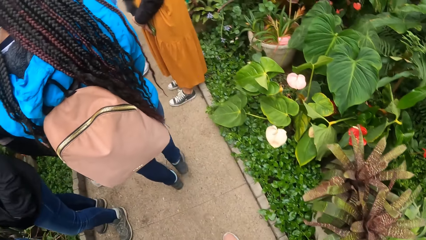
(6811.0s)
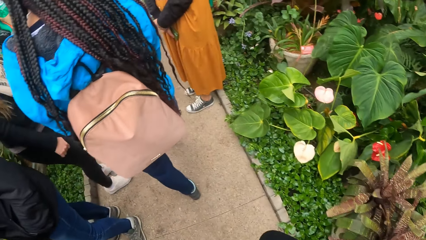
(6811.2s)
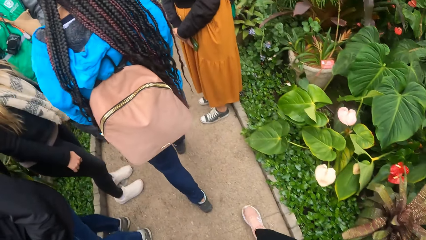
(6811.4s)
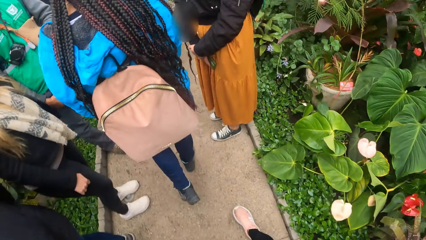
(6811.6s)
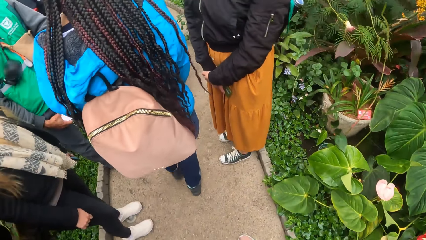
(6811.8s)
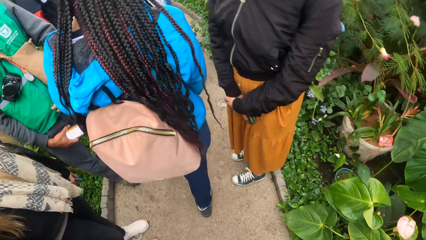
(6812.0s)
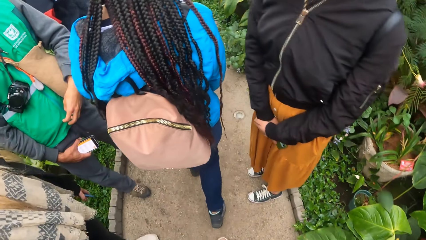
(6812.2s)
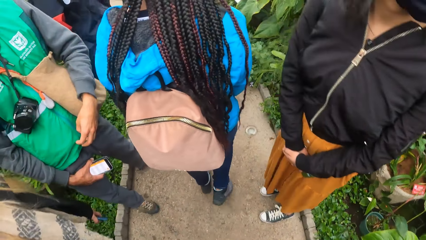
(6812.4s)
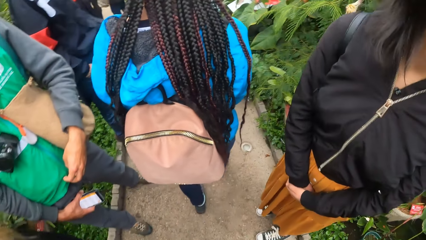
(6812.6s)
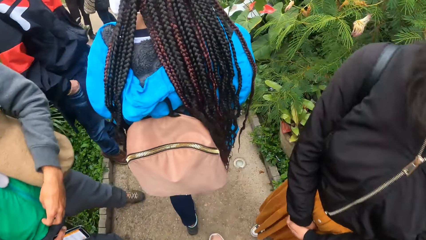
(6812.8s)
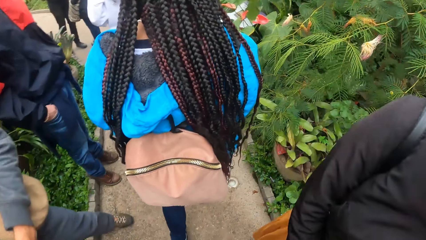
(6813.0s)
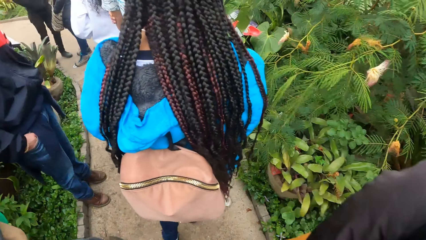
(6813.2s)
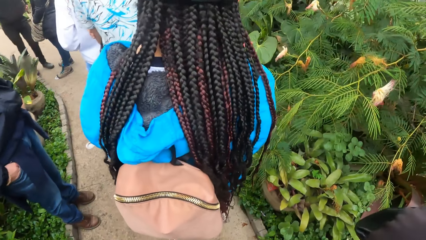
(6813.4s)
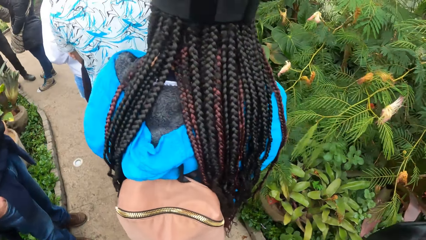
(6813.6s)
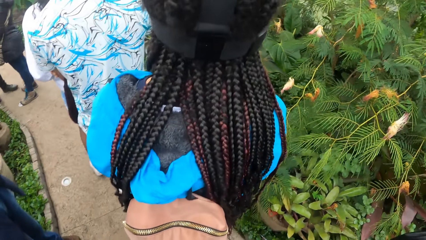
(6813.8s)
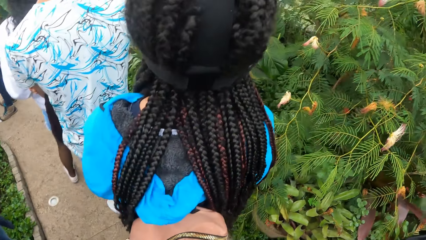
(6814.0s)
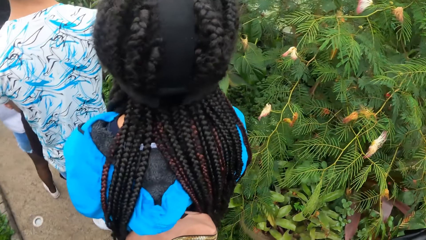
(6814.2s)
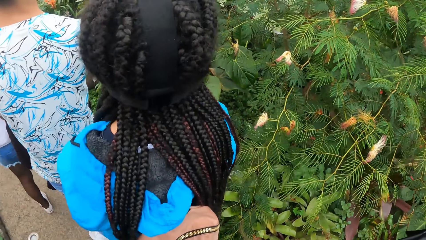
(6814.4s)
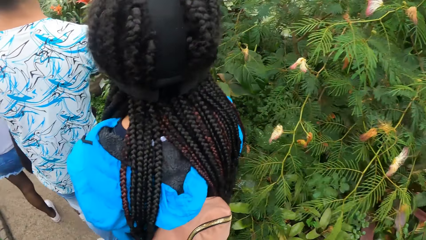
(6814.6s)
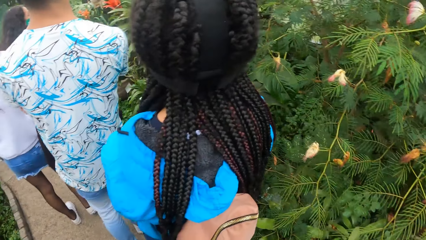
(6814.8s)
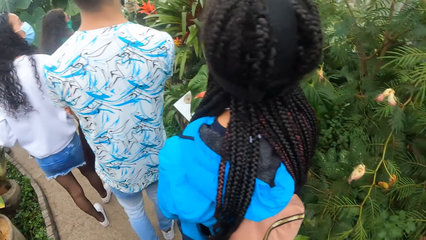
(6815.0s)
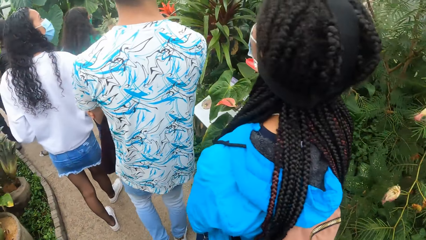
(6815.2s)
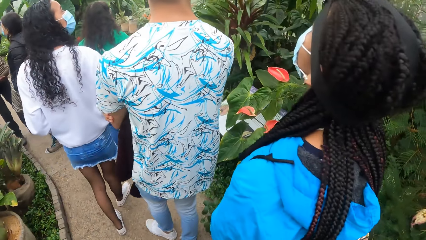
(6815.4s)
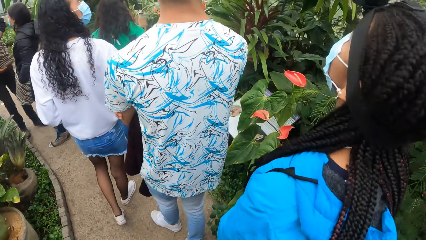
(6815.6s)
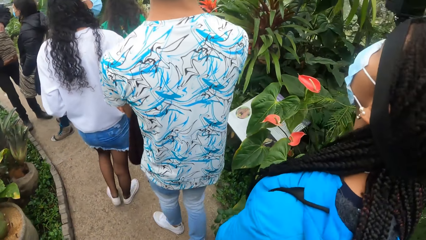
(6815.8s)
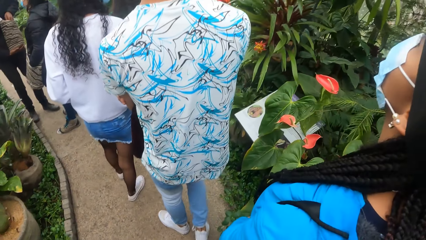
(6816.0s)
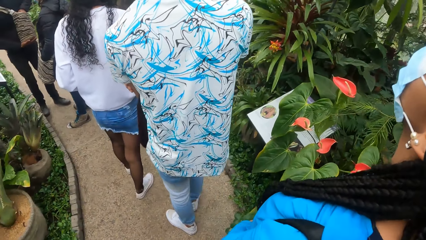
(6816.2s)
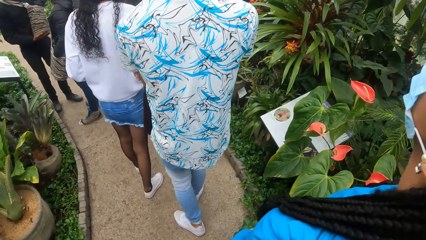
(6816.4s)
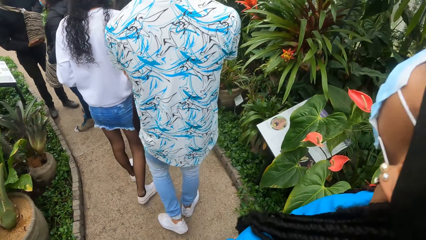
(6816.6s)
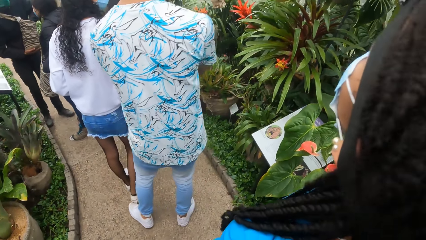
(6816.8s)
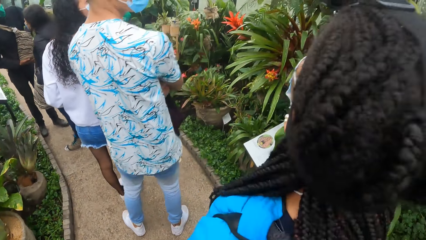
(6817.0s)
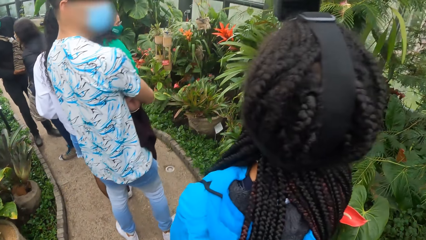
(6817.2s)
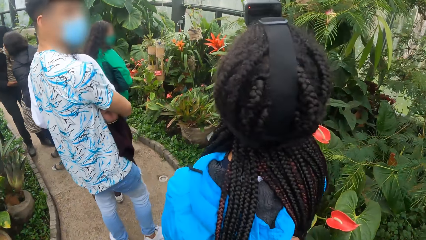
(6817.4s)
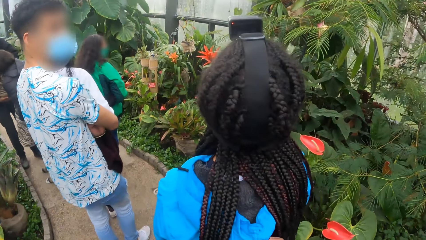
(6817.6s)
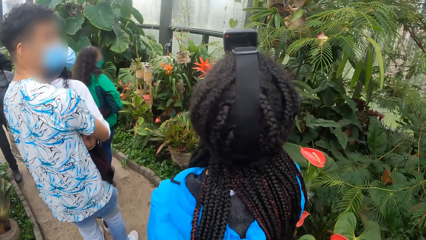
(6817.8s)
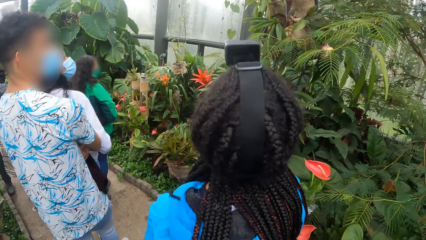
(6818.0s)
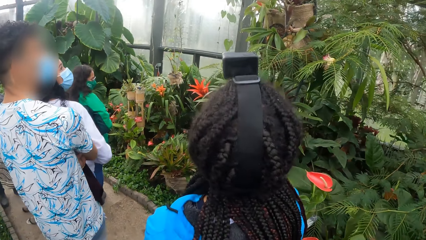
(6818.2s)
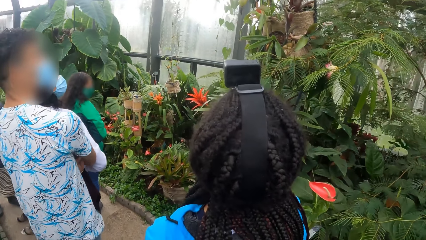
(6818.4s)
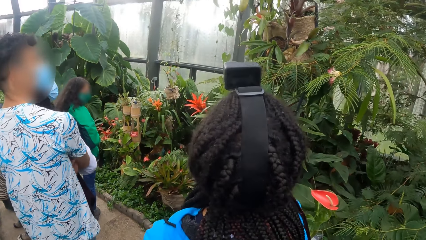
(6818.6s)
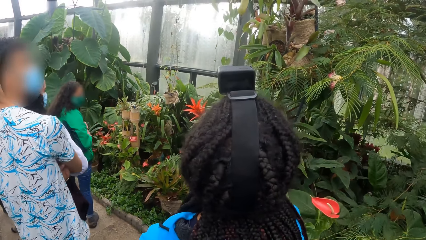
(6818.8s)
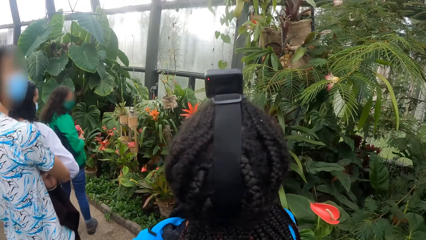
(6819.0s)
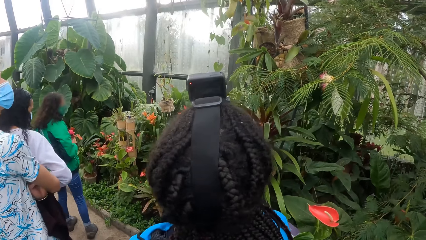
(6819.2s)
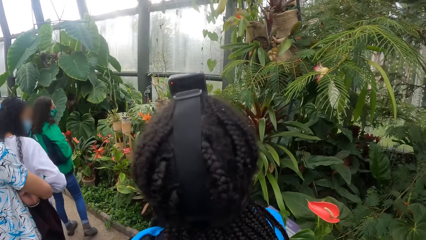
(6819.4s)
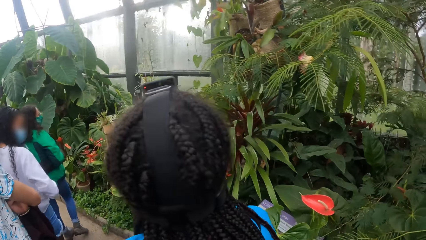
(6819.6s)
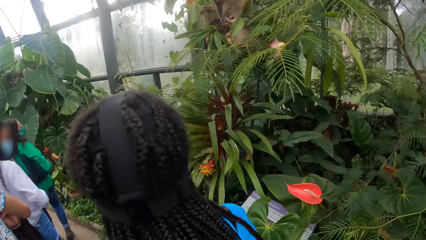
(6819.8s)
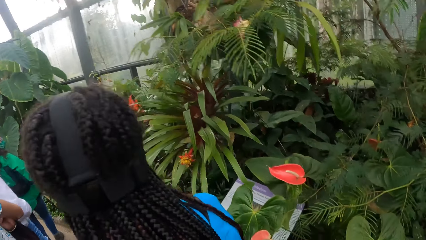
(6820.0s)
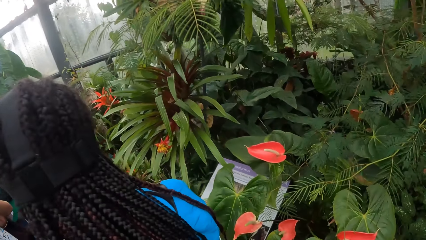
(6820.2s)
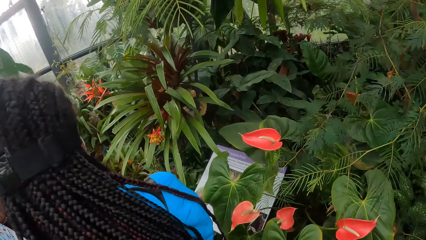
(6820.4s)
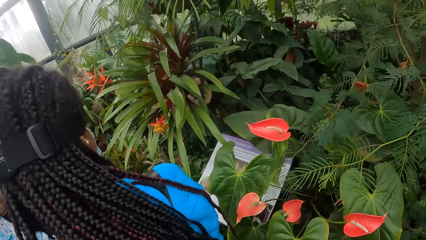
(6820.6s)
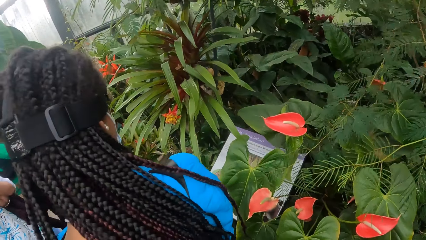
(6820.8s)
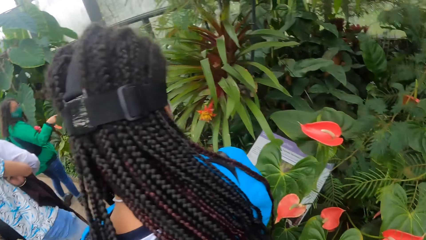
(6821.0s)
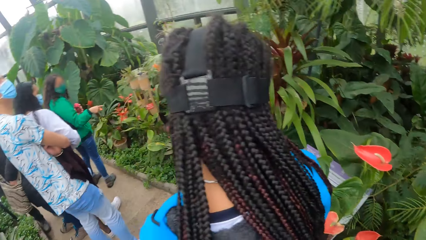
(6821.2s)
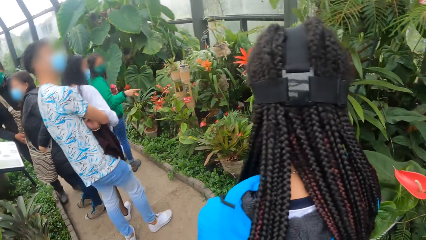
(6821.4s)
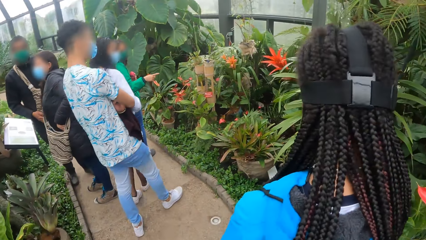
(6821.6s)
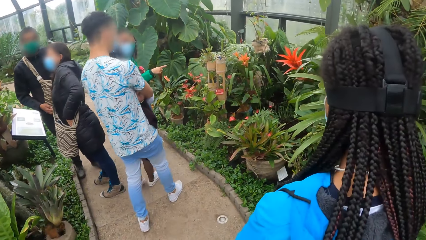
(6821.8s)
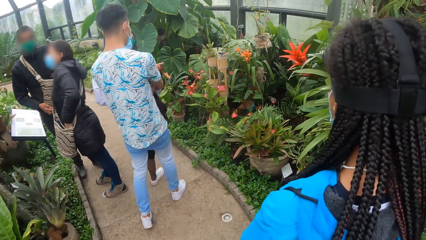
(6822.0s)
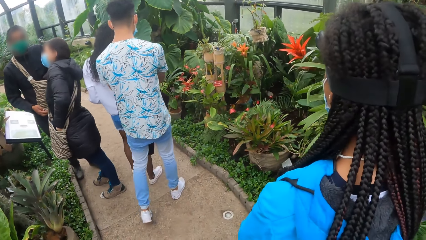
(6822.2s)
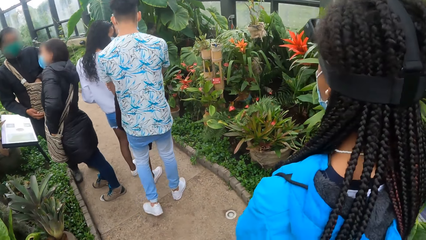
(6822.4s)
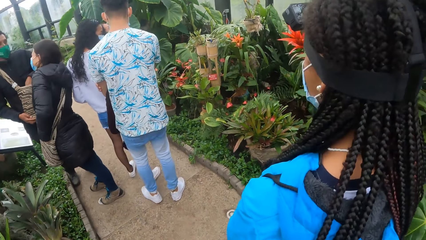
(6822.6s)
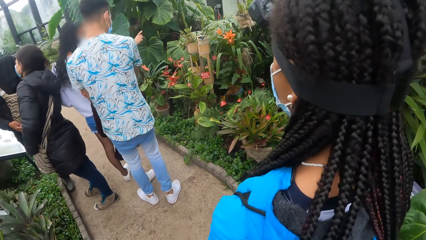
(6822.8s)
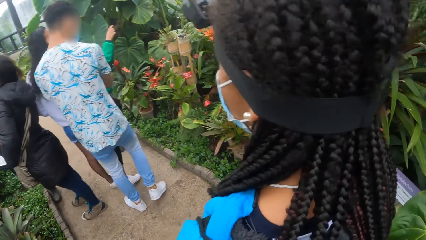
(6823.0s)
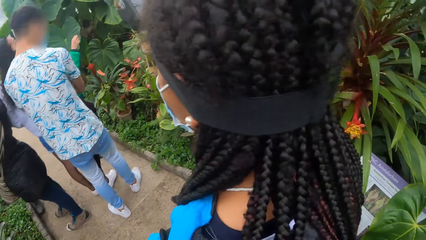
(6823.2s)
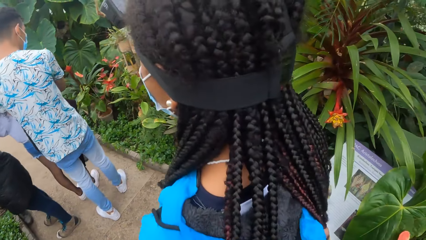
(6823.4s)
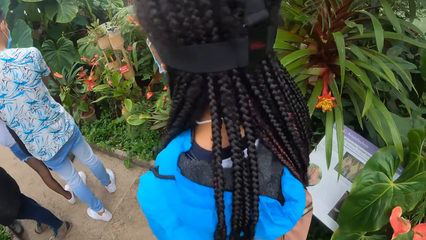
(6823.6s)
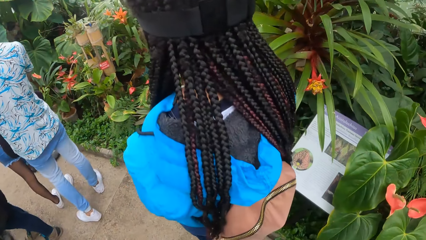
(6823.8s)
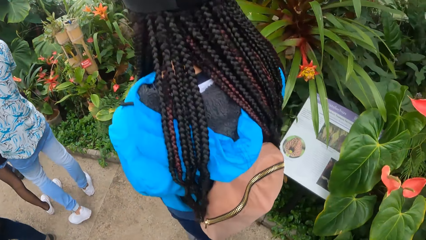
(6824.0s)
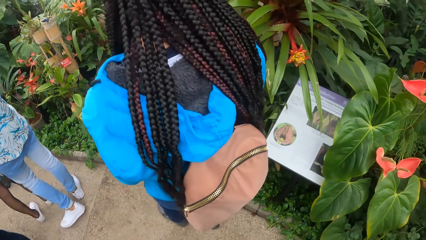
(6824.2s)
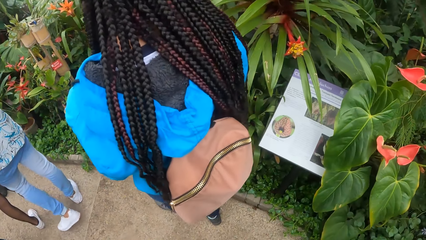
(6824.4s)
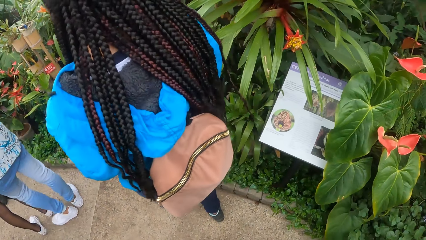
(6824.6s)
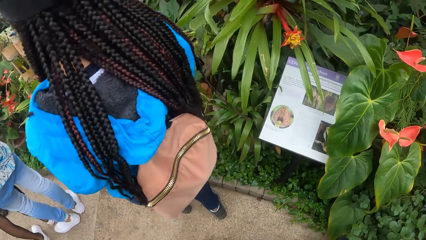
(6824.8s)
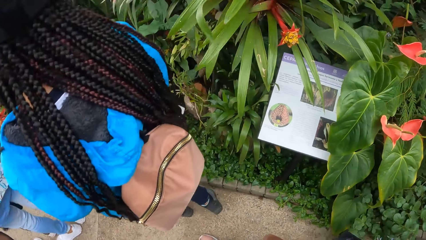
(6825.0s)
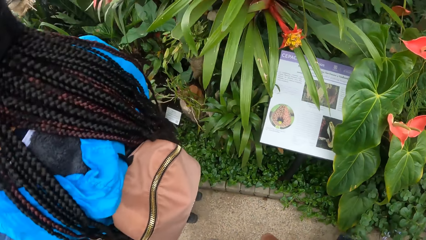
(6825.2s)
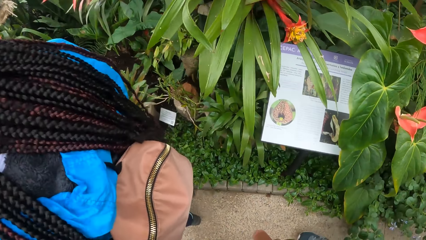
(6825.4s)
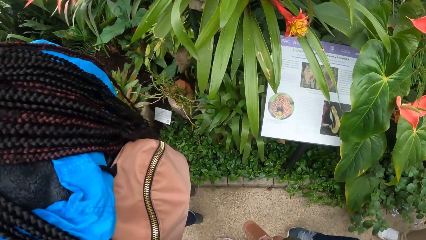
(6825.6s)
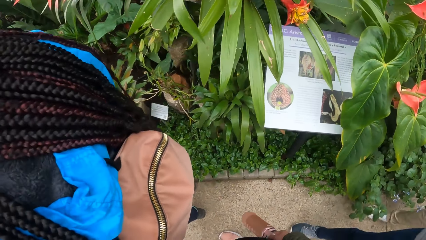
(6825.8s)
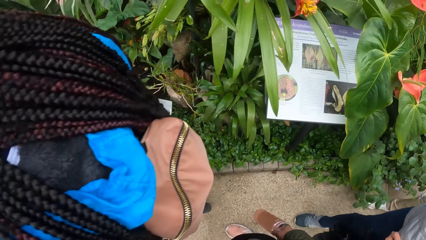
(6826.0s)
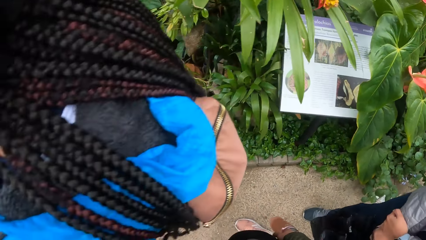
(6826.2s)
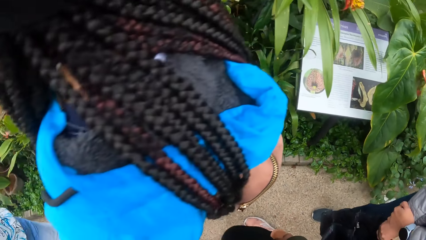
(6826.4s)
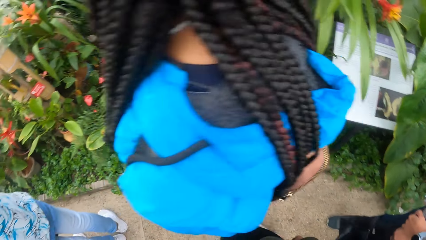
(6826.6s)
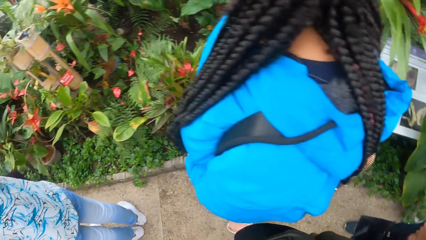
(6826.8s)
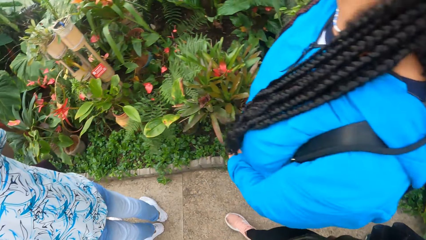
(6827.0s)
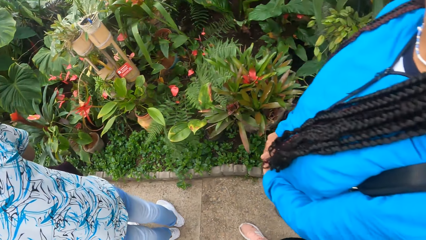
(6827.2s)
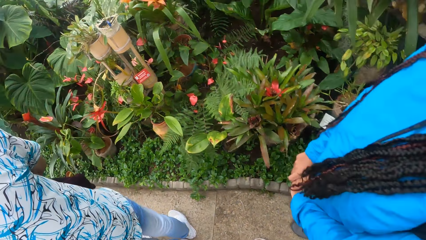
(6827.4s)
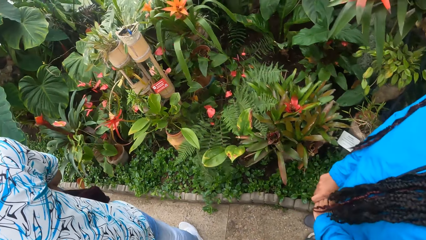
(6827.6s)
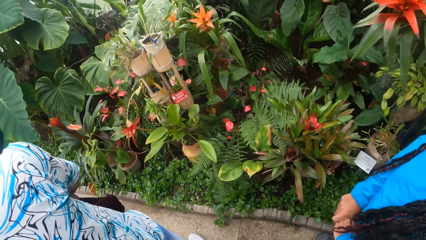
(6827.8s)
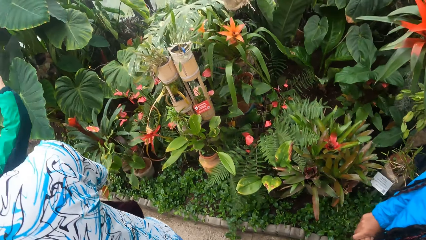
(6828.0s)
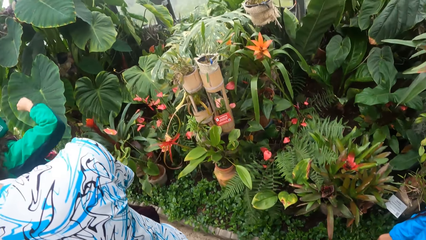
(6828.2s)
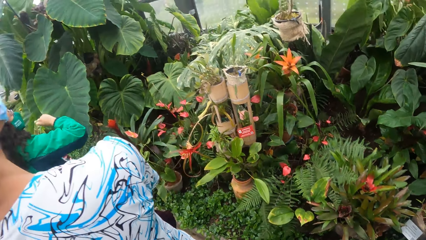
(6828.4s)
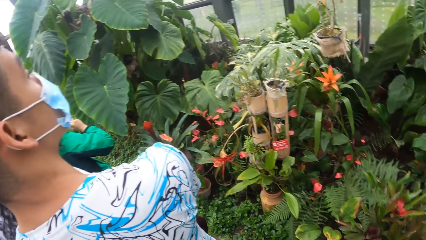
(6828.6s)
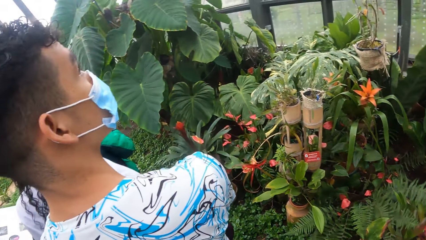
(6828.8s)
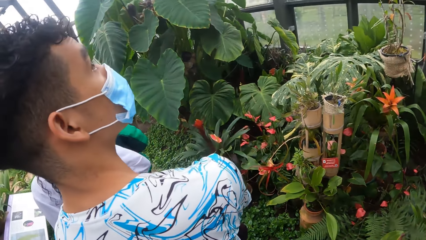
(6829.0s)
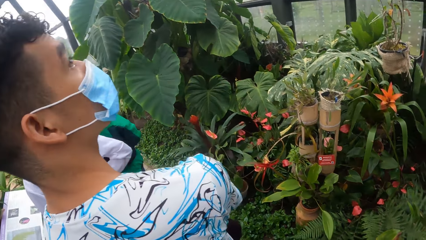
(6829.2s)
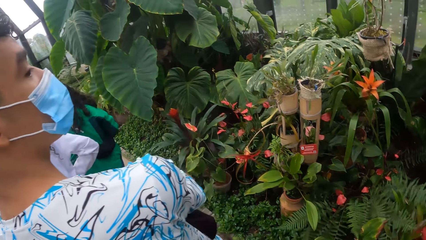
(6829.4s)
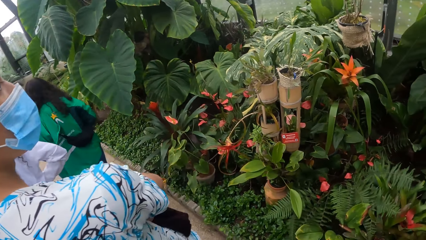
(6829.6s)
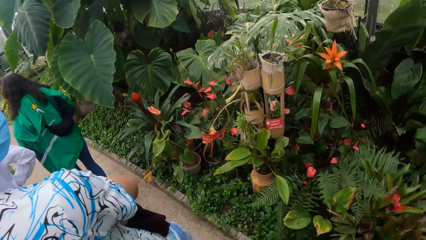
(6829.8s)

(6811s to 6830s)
A person and another person walk around the flower garden with a third person. A fourth person looks up on a flower plant. The second person looks at a flower plant. The third person gestures. Two more people stand close. The camera wearer looks around.
